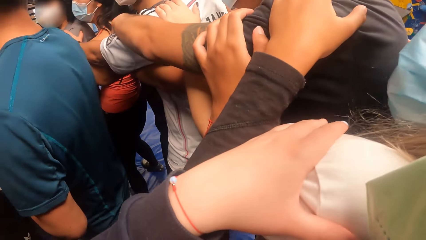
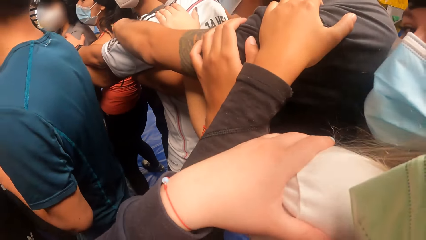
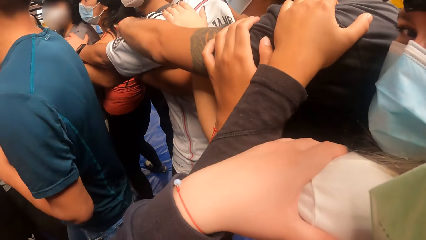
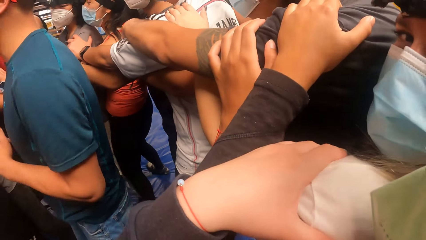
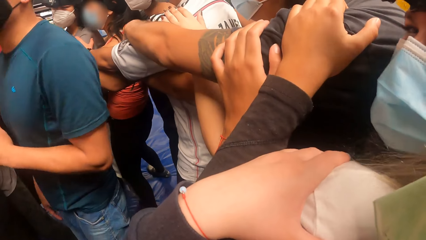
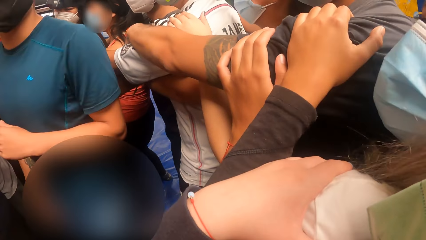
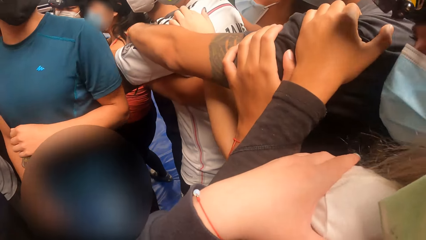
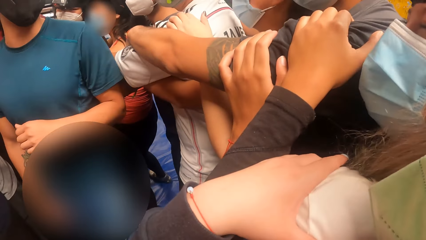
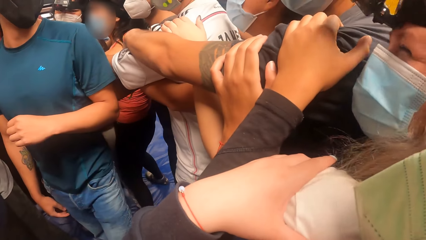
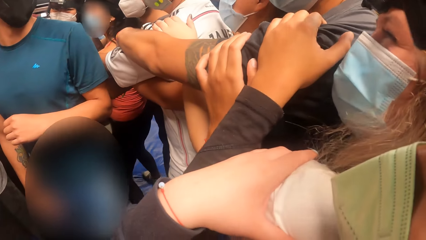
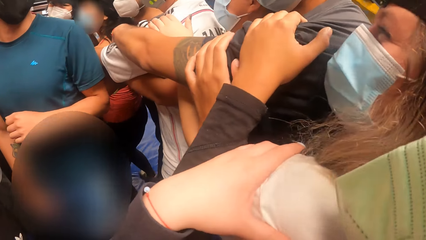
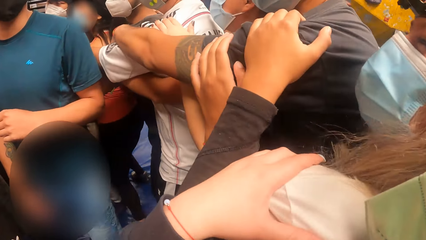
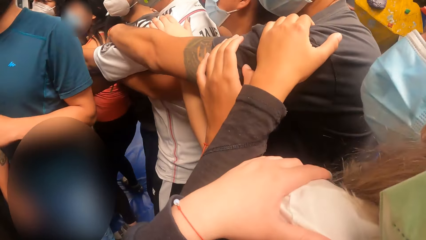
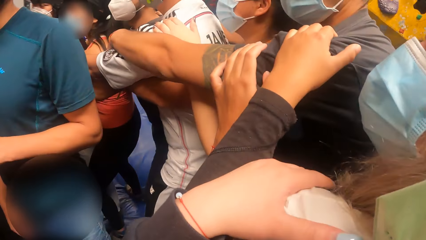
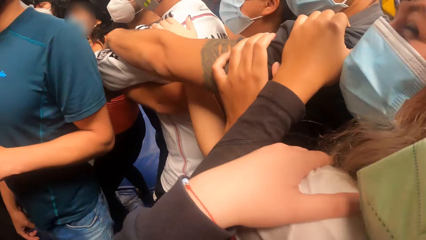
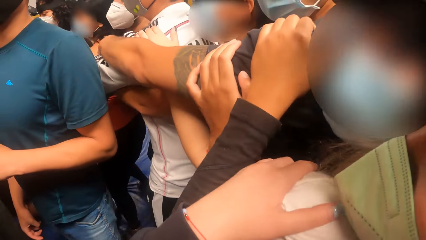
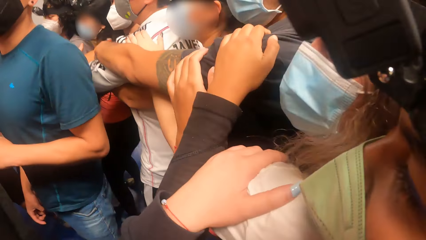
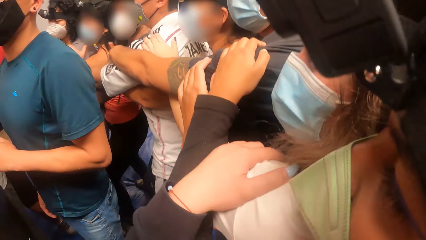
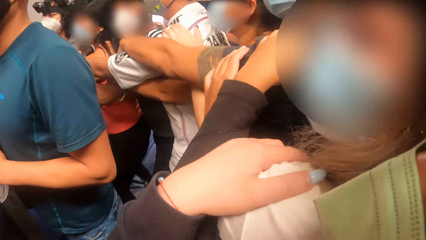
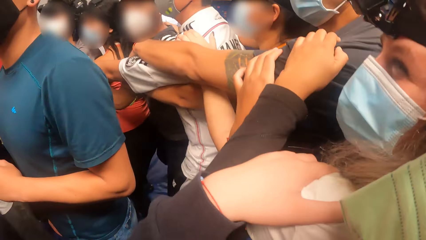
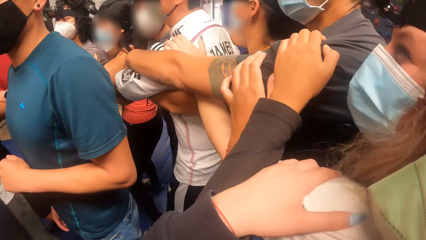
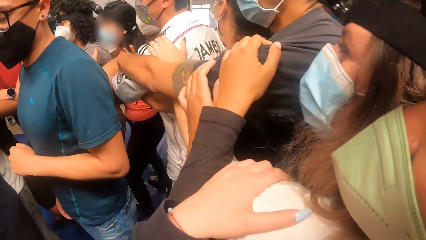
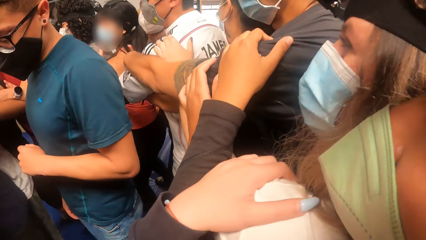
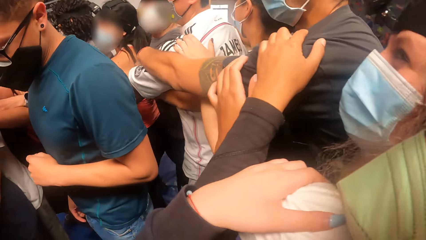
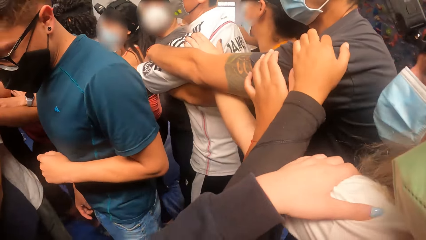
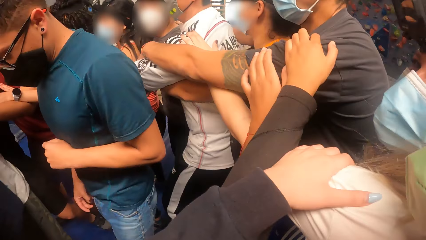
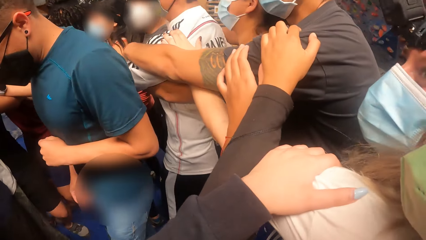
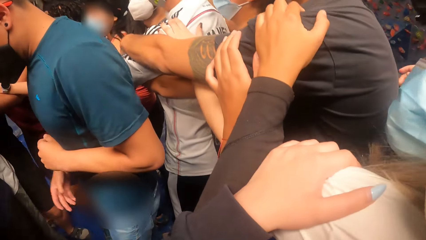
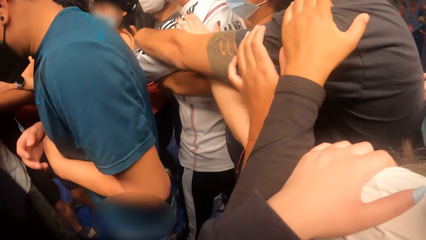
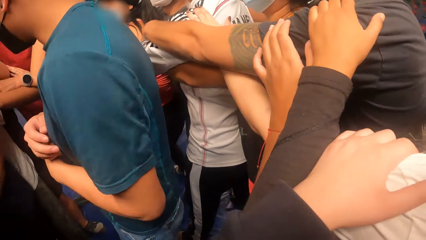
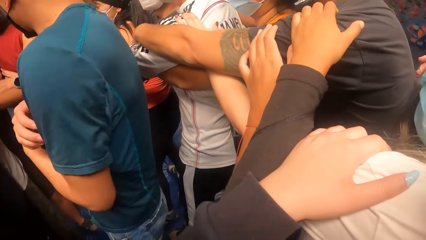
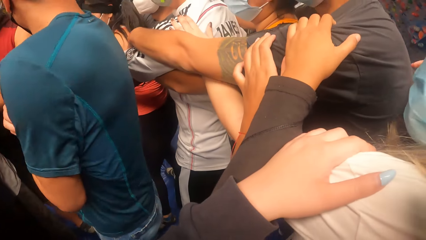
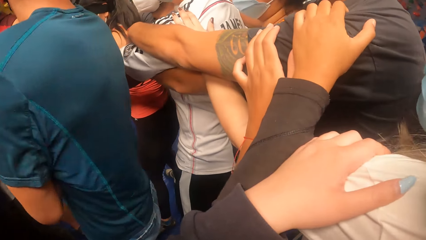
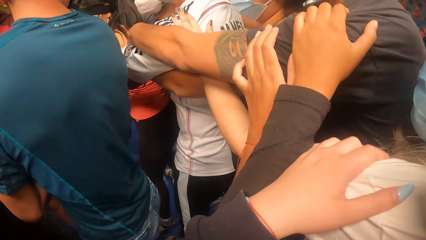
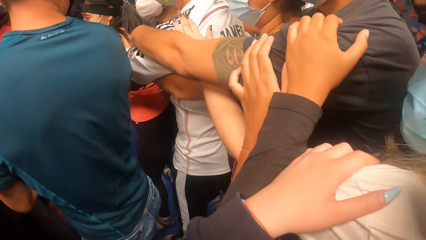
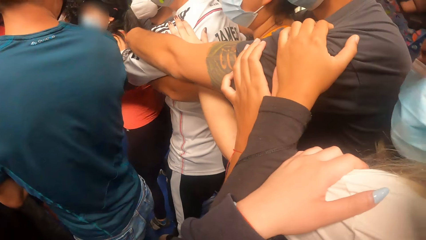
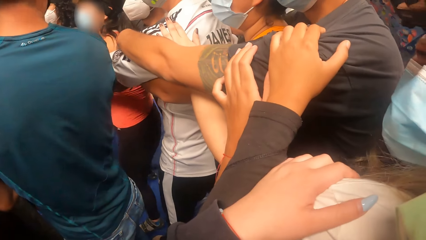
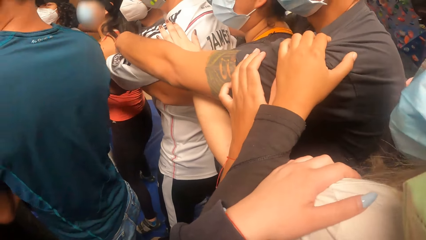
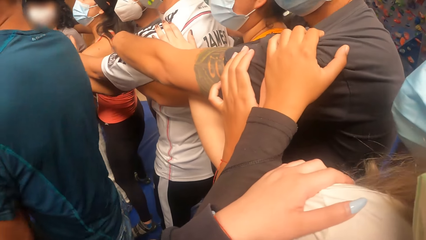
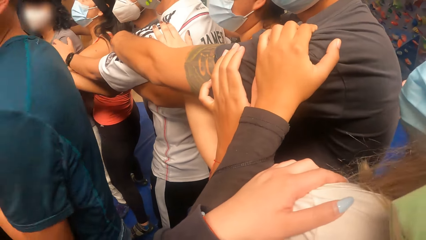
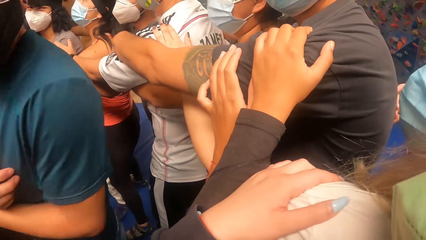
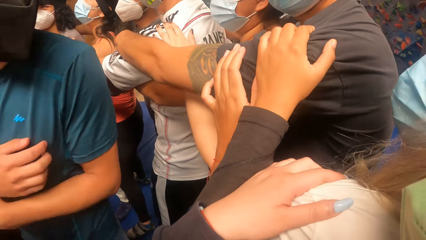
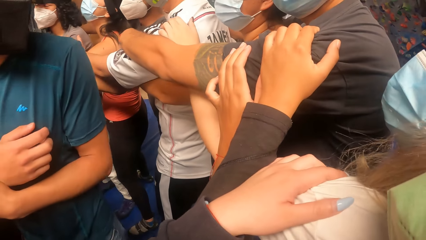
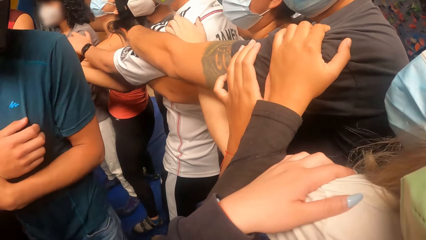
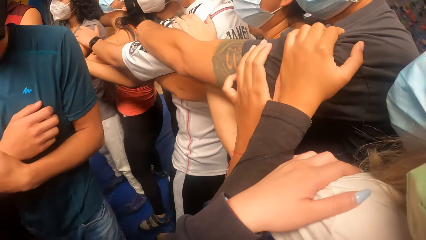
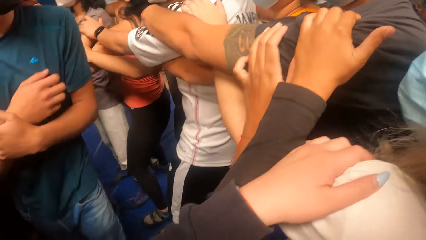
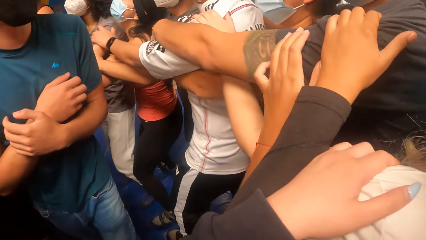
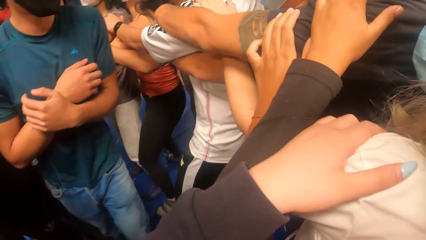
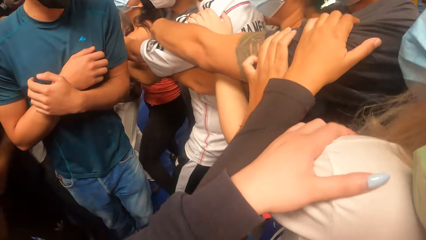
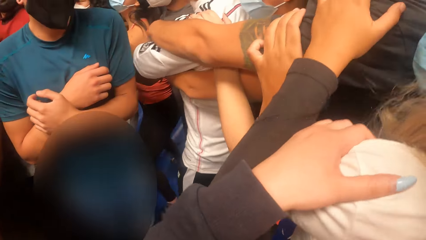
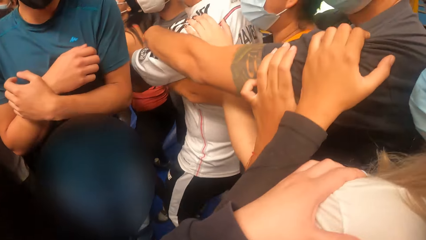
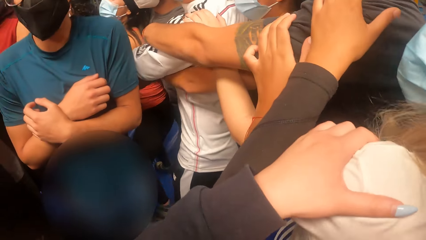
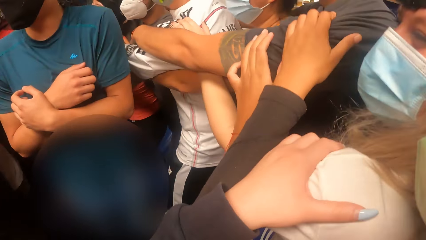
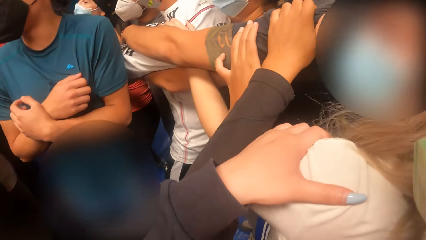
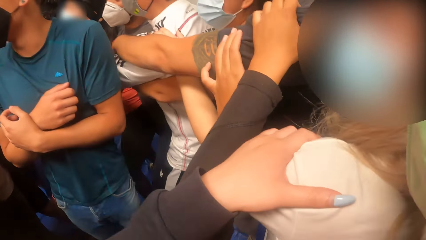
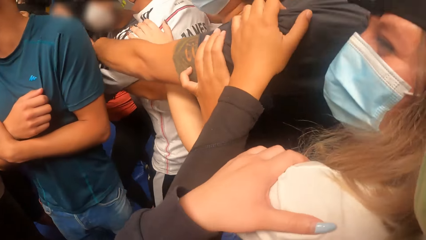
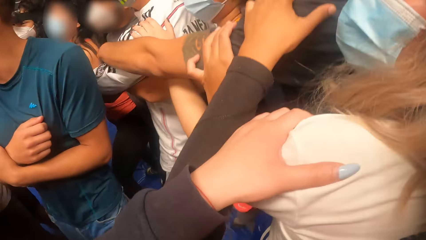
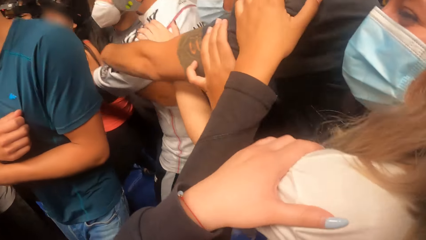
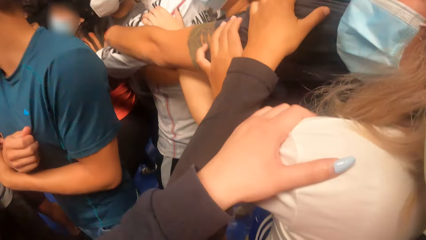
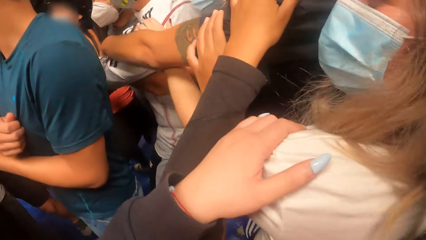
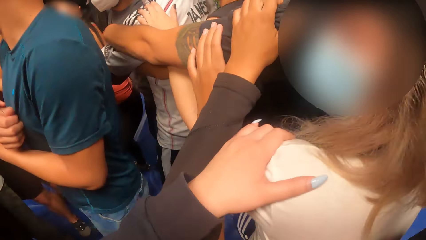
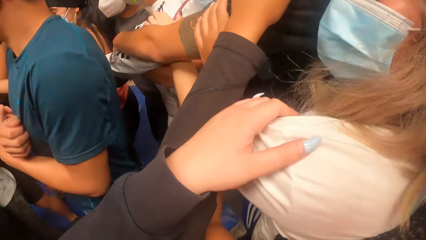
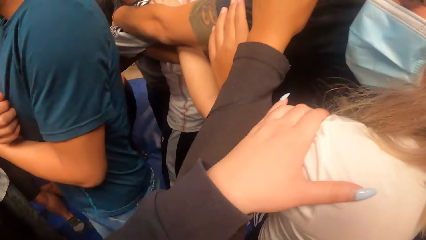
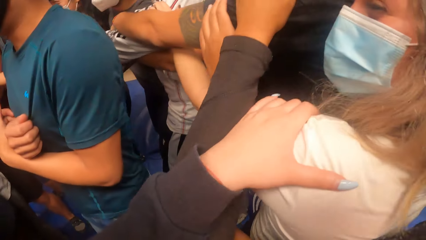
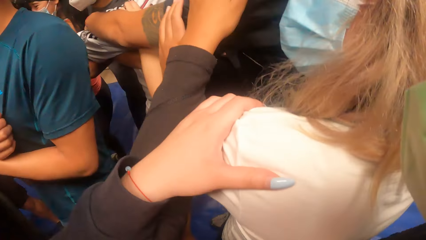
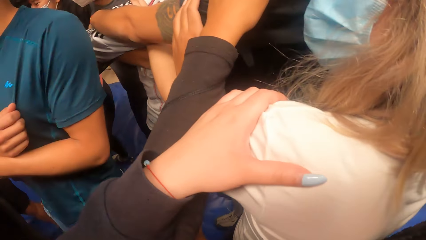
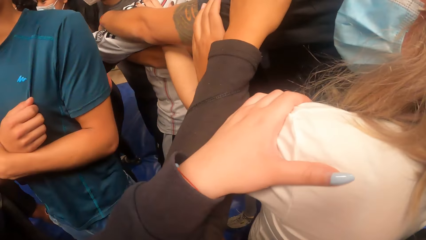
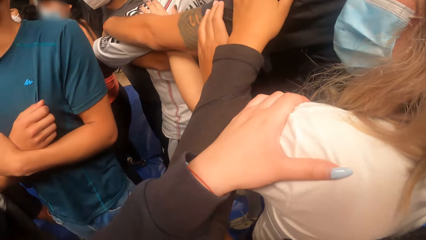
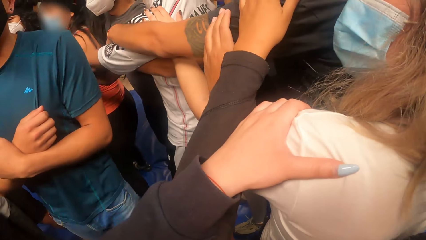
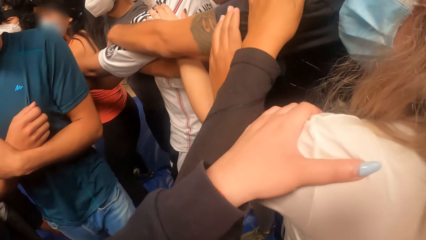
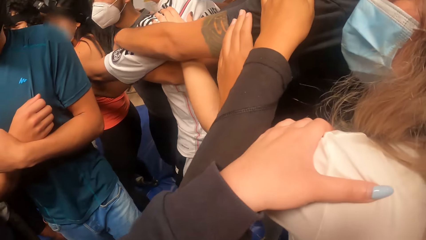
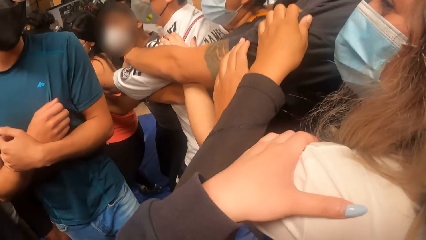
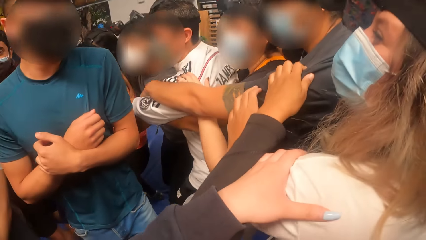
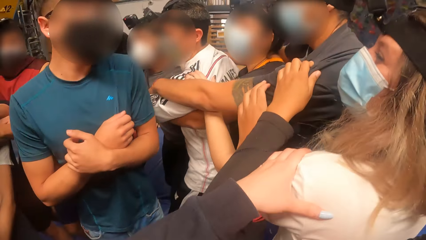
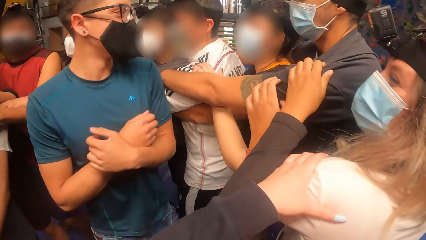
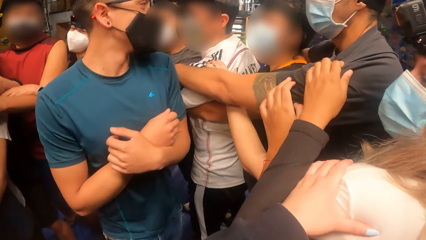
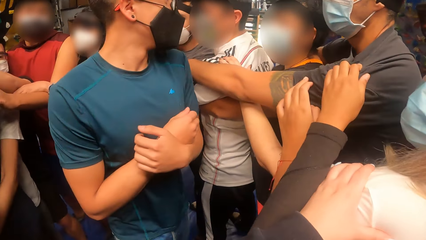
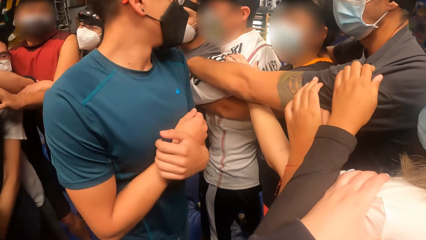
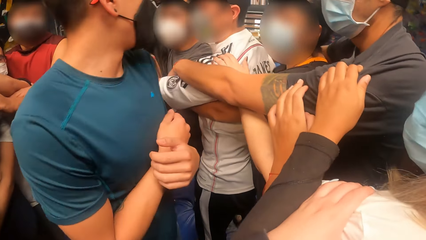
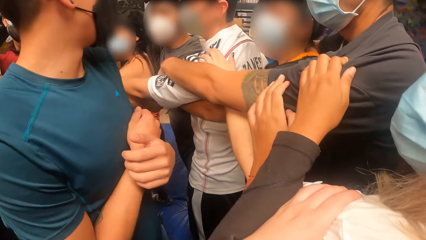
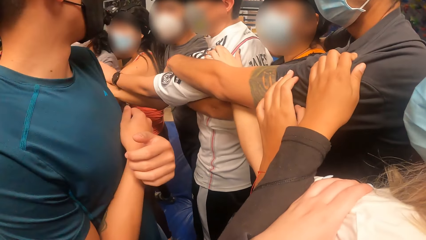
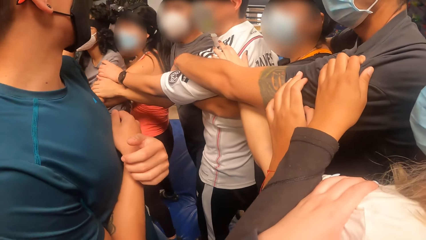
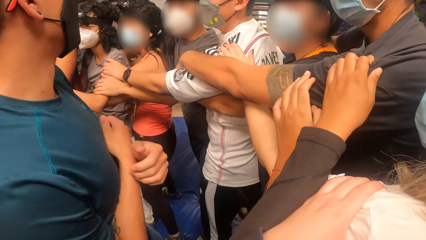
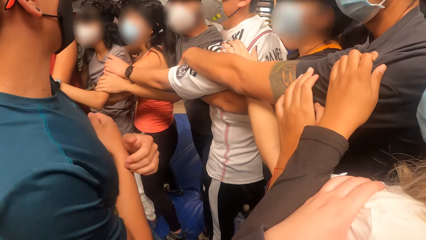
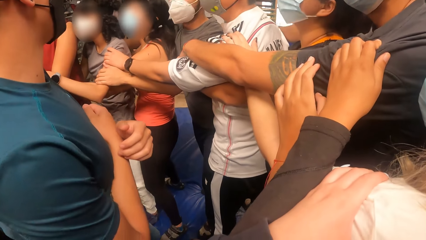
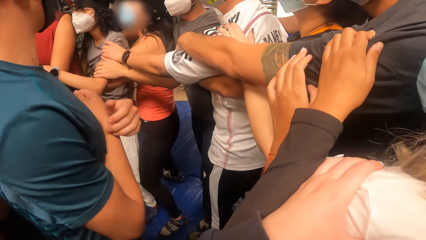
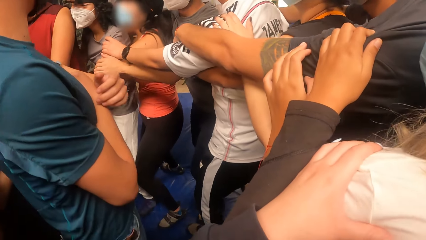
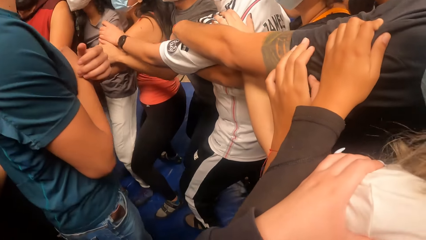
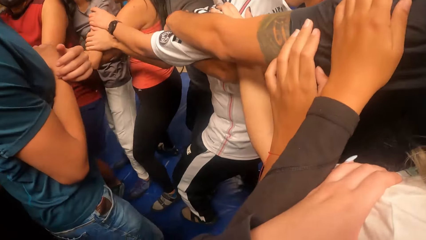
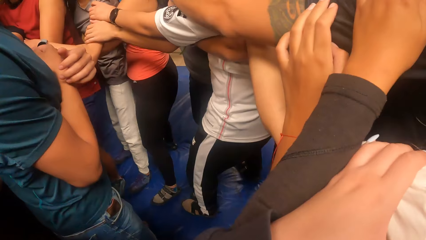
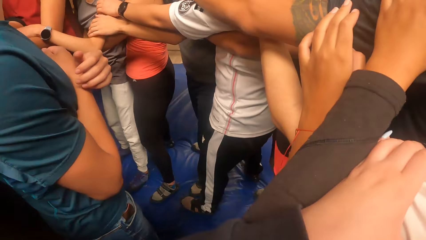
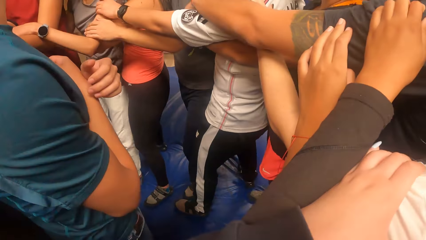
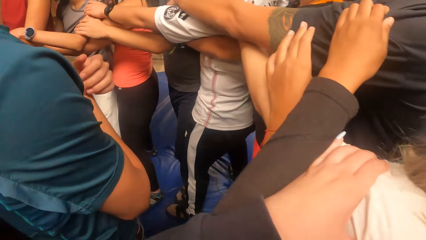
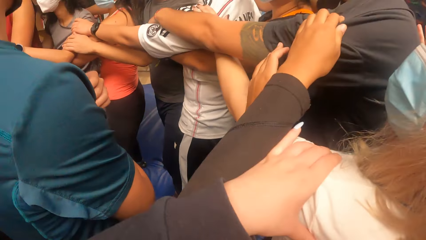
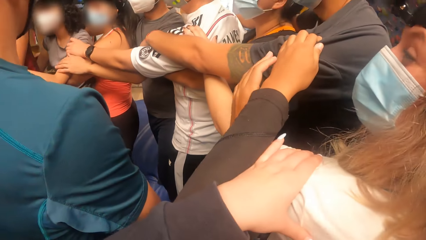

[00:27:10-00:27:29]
The camera wearer dances around. They bend the knee.
